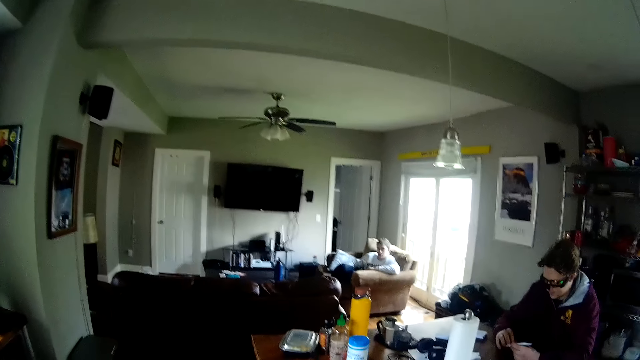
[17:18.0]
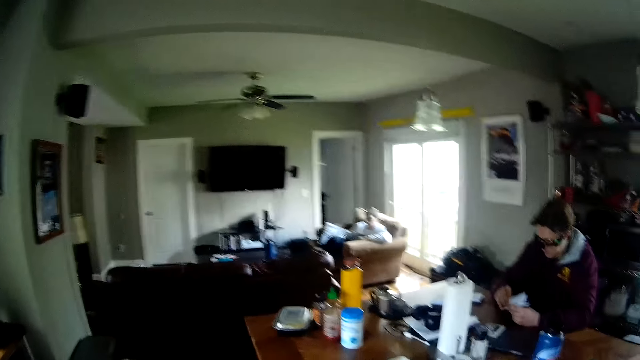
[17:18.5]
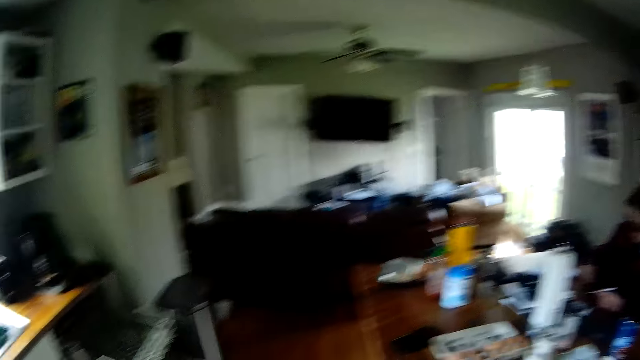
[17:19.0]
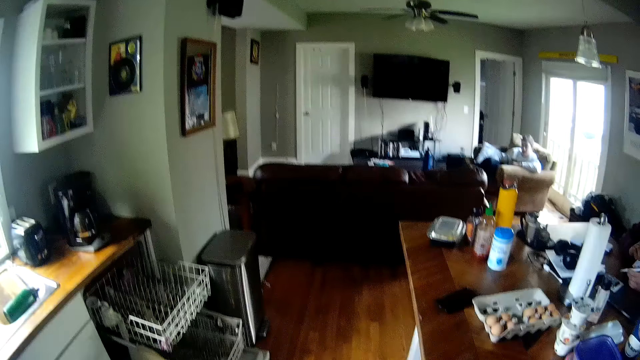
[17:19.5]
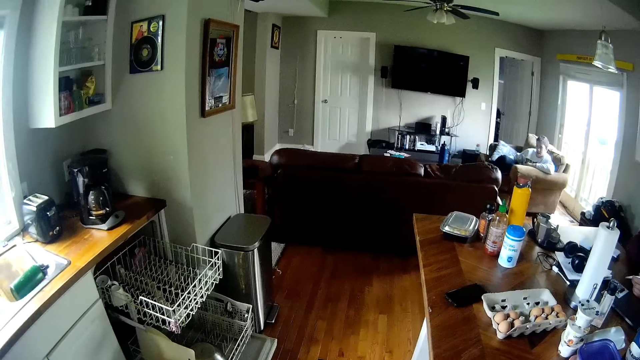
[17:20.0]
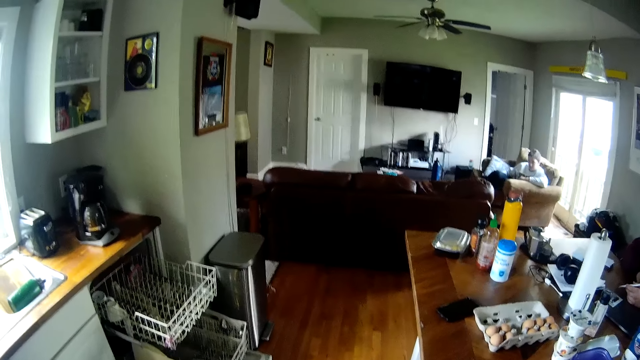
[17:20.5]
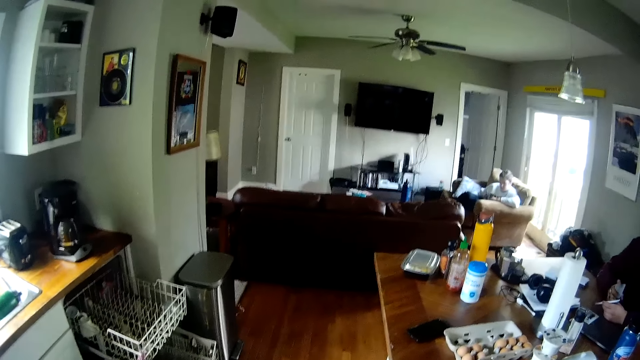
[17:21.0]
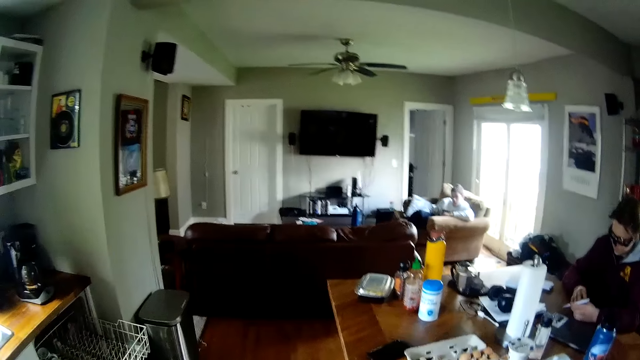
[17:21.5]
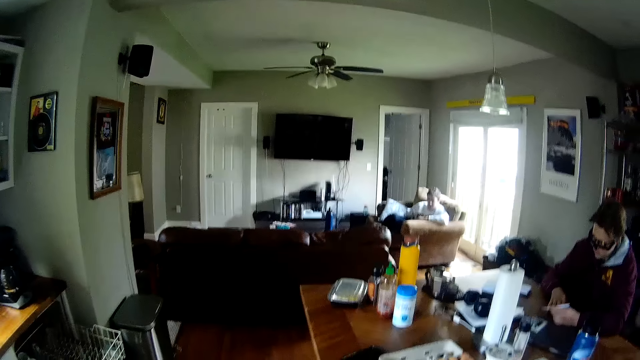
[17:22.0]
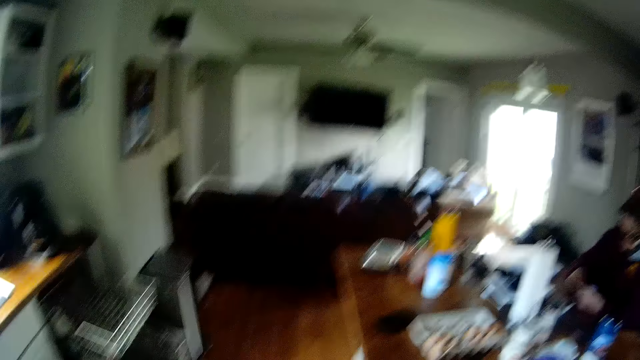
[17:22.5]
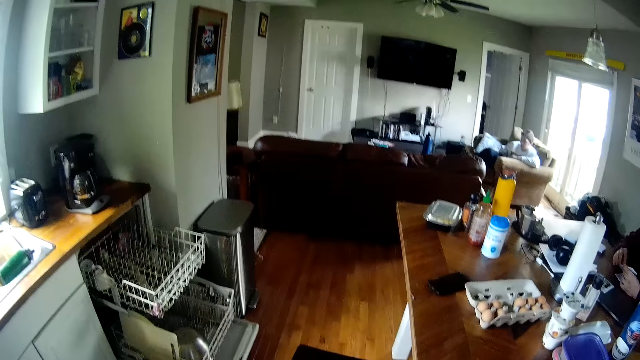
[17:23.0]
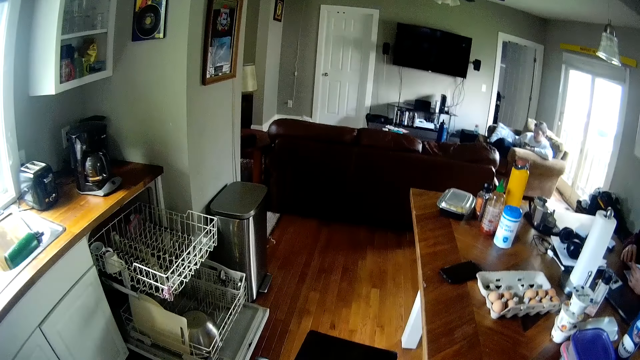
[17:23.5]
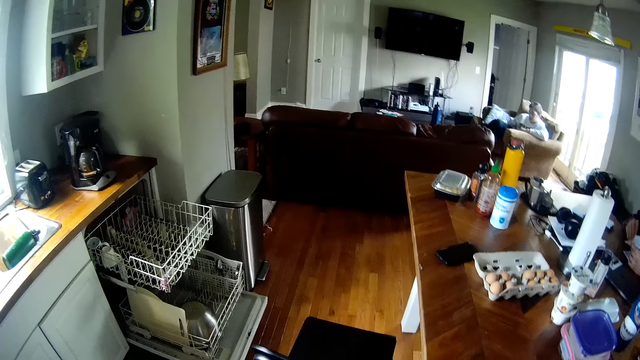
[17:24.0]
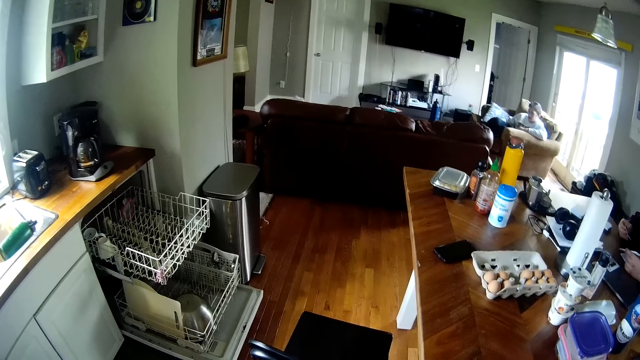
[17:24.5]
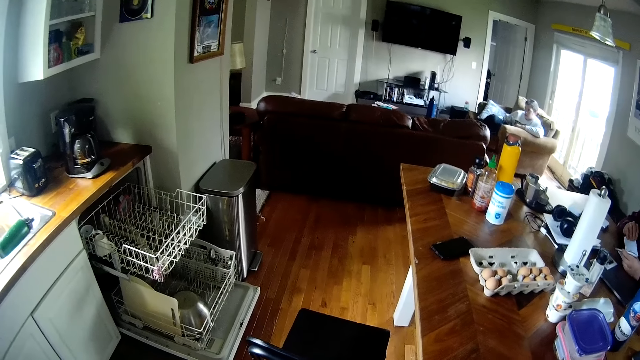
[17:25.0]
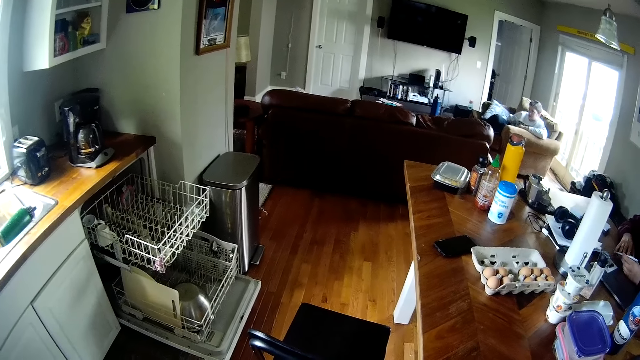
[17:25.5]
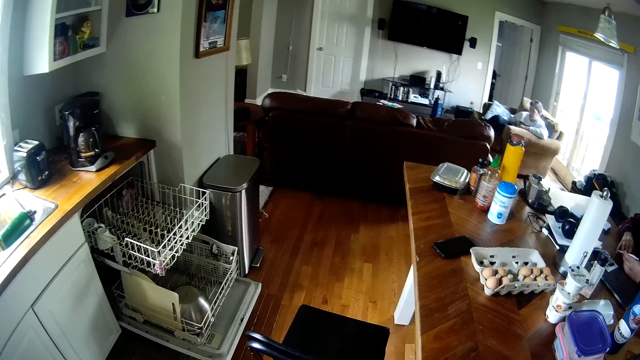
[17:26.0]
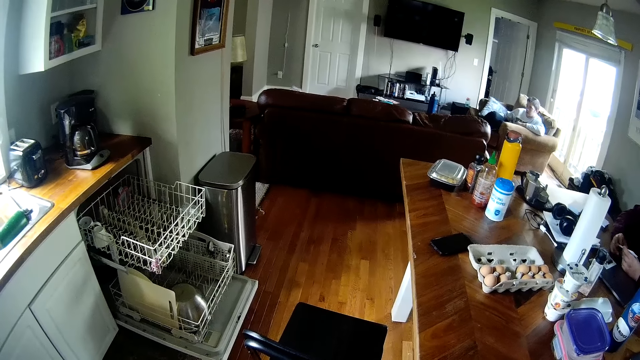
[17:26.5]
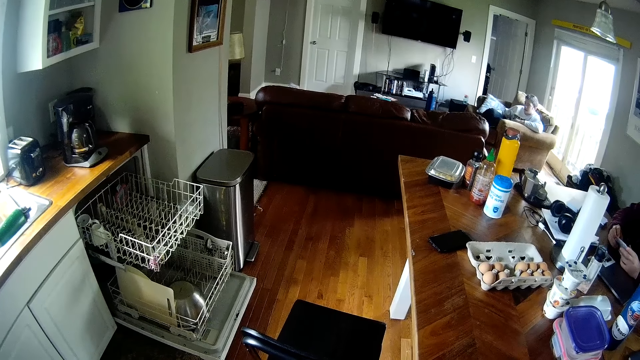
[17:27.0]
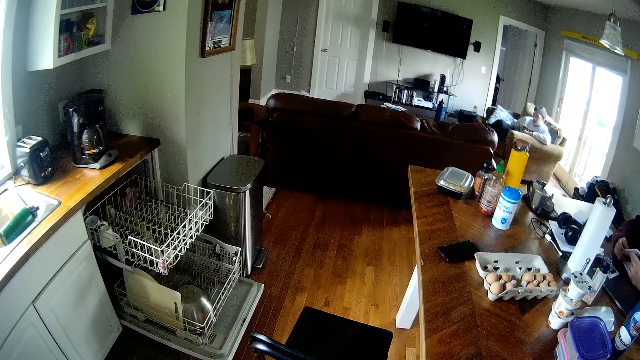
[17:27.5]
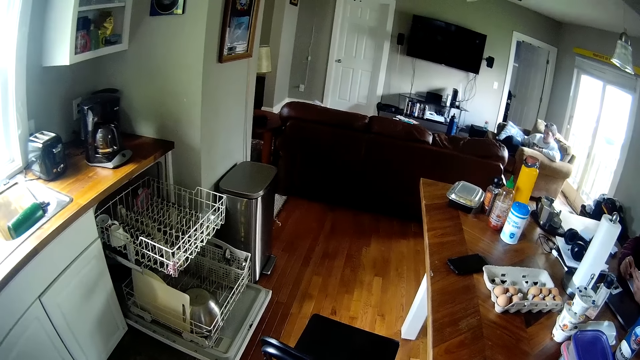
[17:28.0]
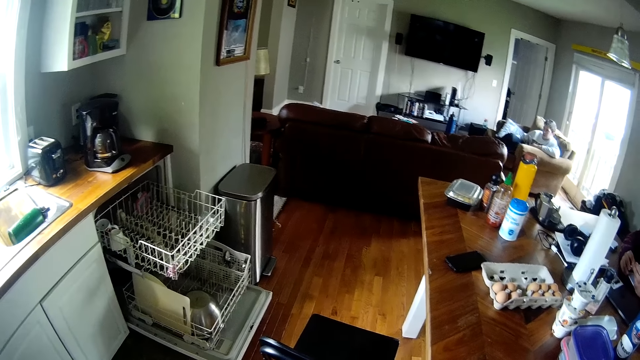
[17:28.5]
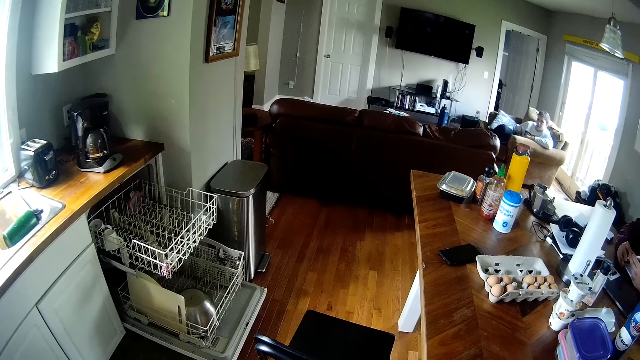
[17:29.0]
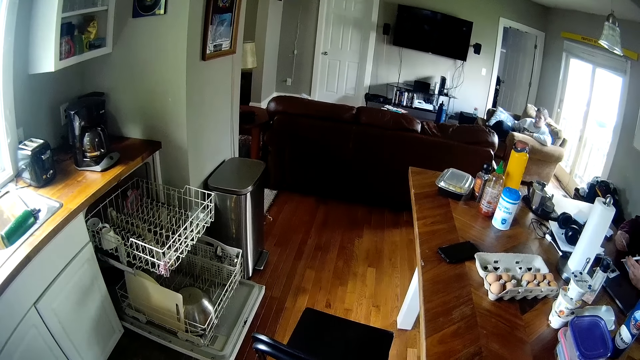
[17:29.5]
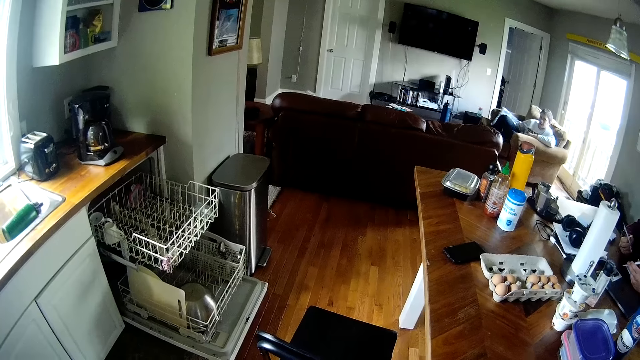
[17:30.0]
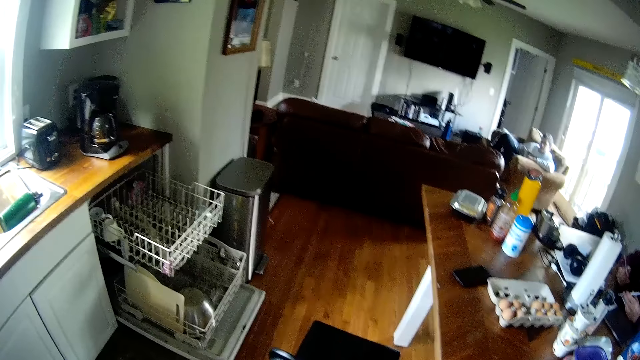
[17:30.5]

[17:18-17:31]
The man picks a piece of paper from his left hand with his right hand and drops the piece of paper on the table with his right hand. The man picks a piece of paper from his left hand with his right hand and drops the piece of paper on the table with his right hand. The man picks a piece of paper from his left hand with his right hand.

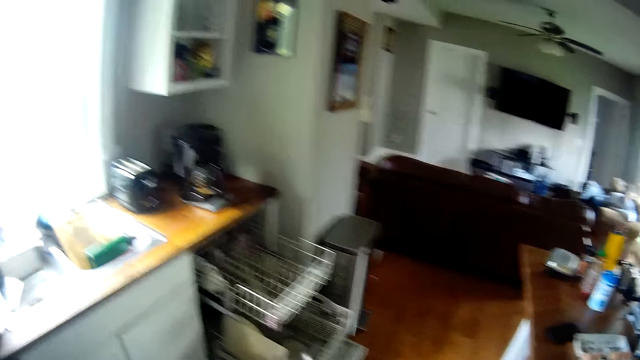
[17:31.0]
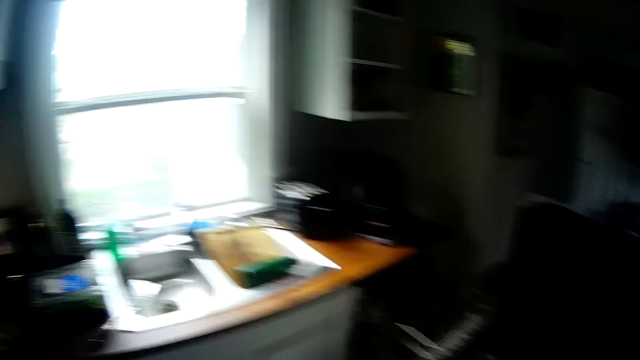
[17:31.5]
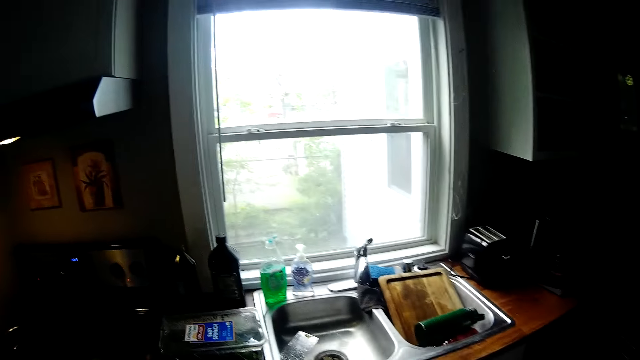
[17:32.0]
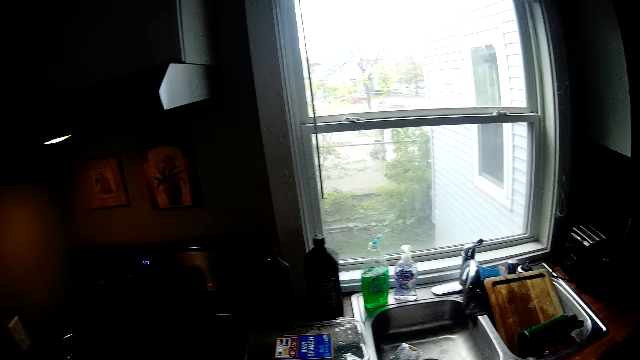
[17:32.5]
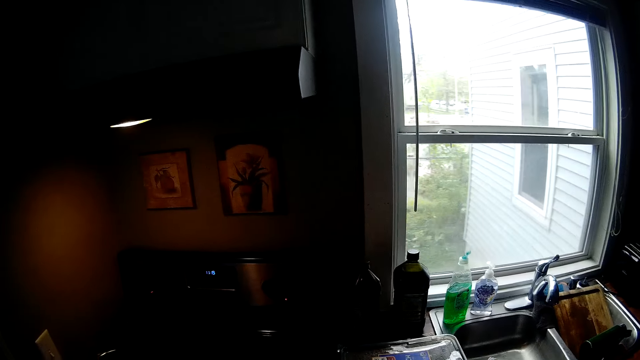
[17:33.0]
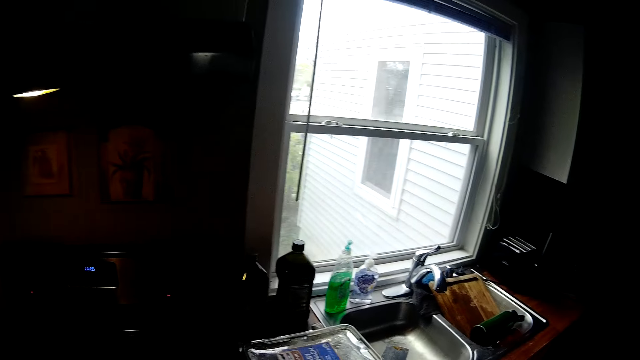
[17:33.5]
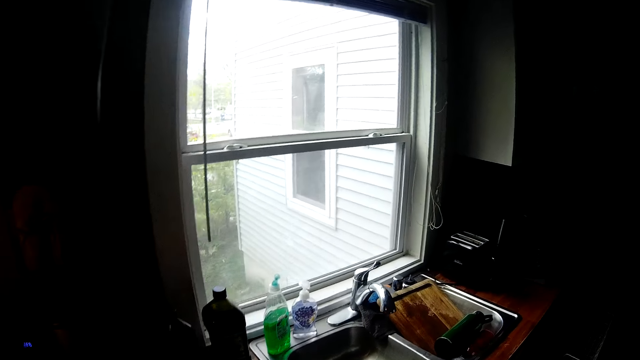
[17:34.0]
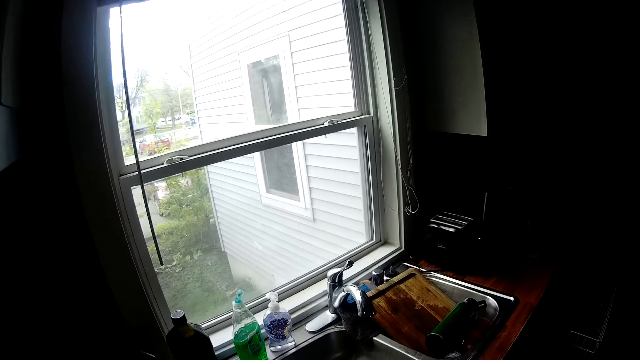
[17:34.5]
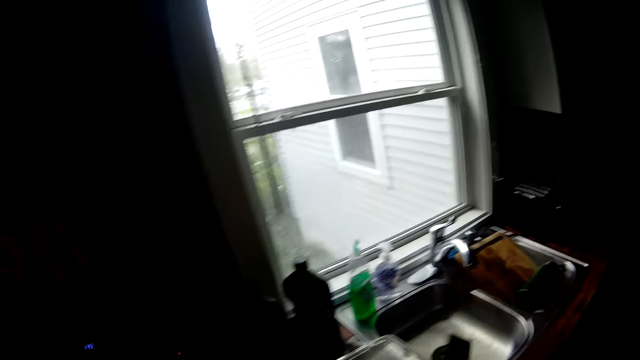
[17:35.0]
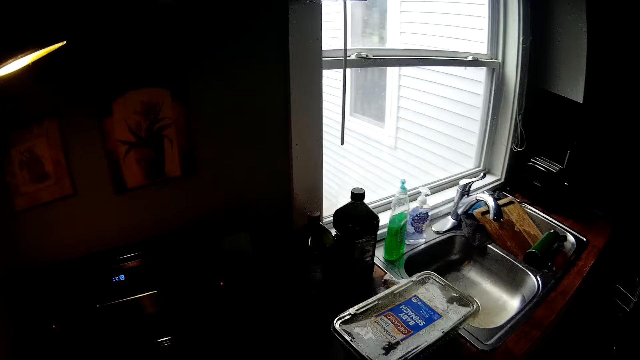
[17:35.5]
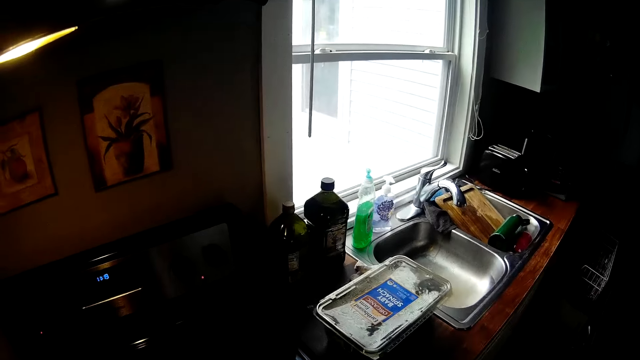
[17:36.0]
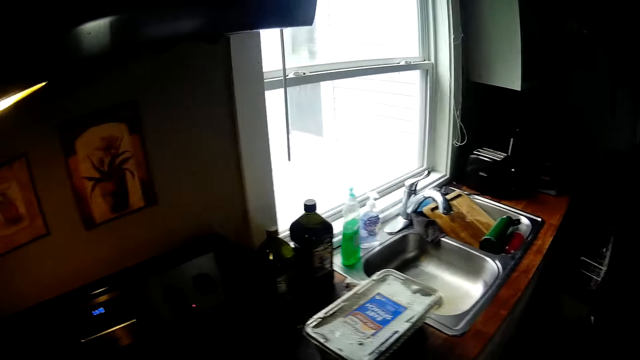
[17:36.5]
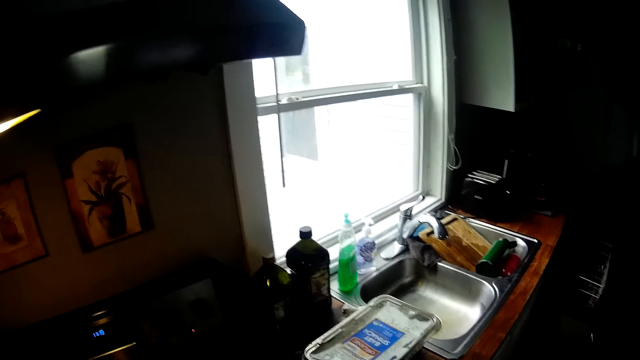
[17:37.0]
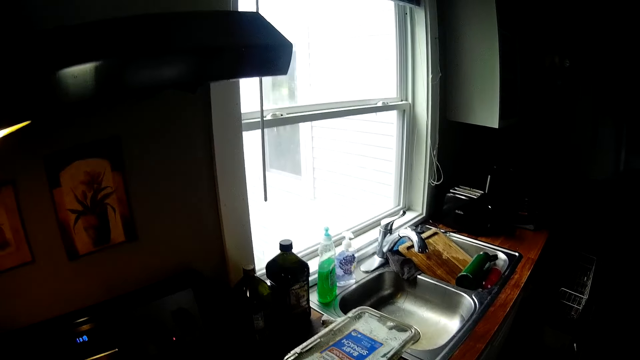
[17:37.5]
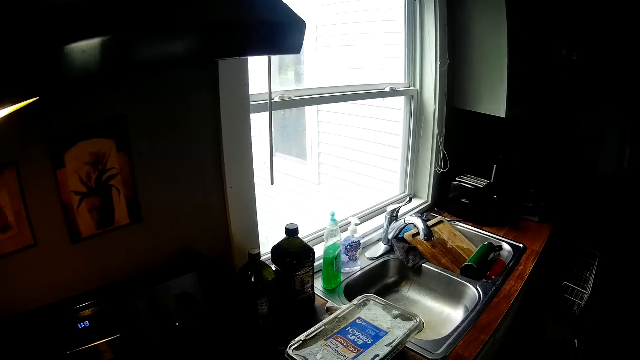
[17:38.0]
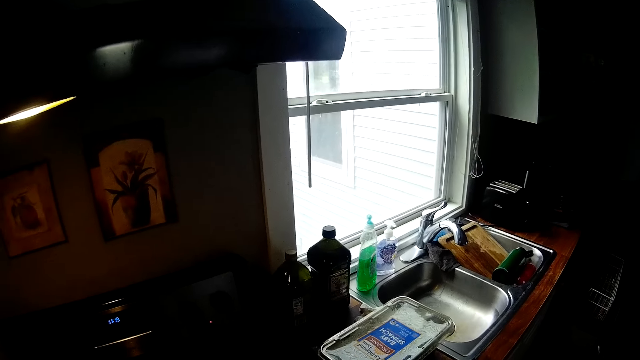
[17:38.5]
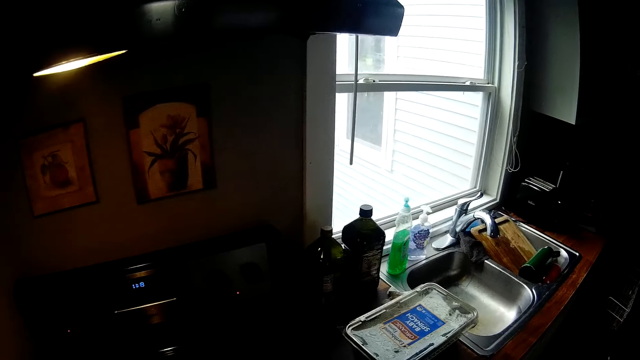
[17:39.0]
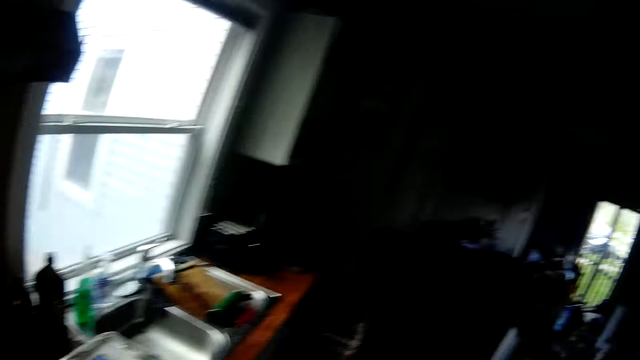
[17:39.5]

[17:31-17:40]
The camera wearer moves towards the cooker. He picks the spatula from the kitchen counter with his right hand.
